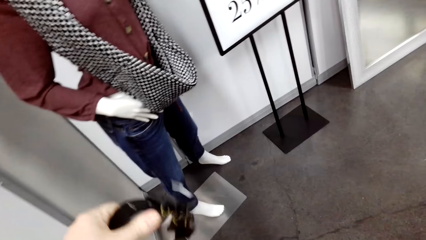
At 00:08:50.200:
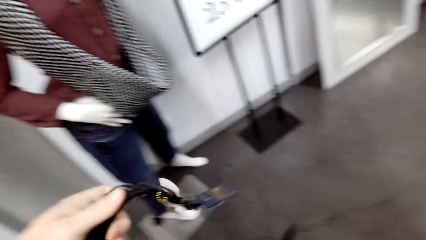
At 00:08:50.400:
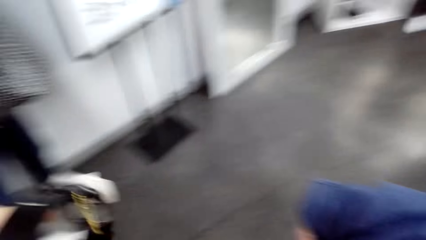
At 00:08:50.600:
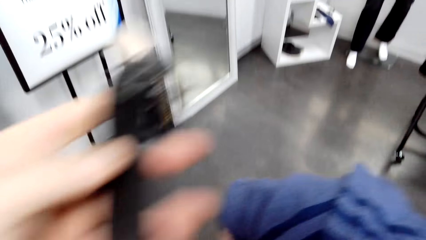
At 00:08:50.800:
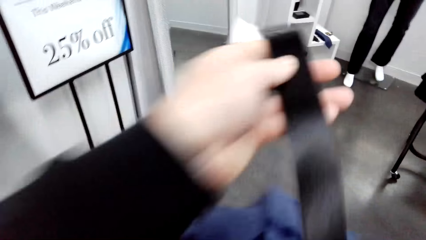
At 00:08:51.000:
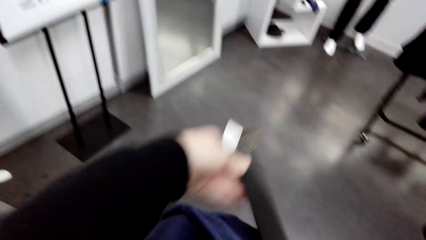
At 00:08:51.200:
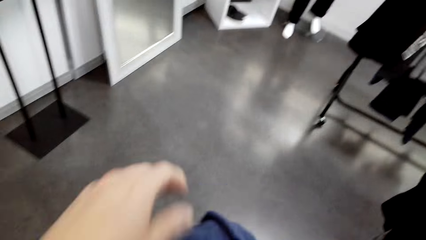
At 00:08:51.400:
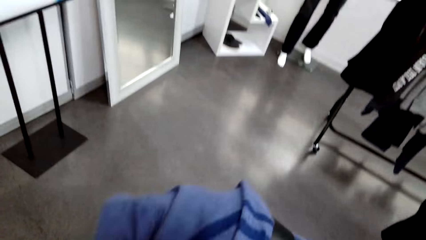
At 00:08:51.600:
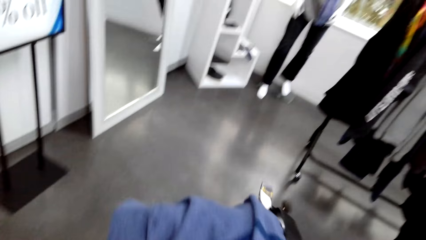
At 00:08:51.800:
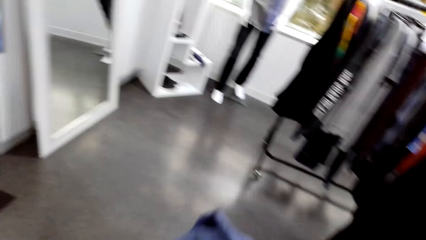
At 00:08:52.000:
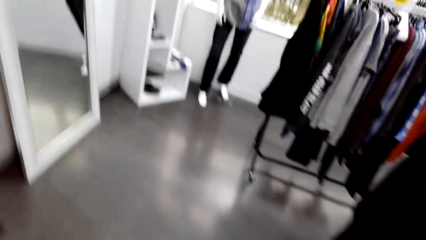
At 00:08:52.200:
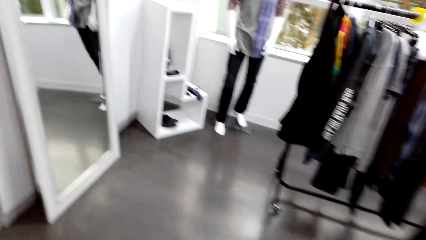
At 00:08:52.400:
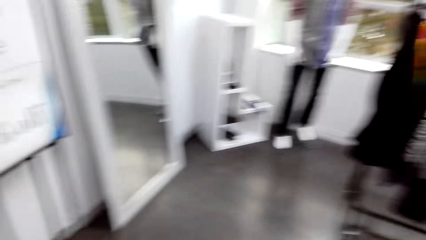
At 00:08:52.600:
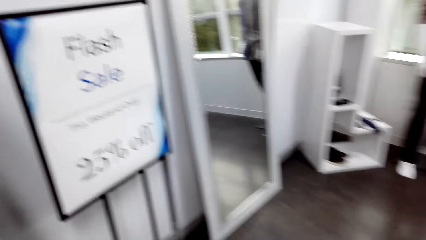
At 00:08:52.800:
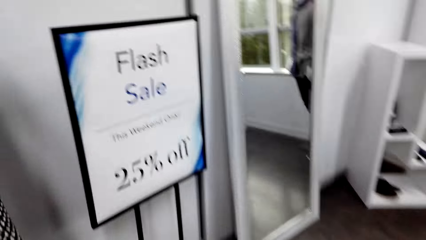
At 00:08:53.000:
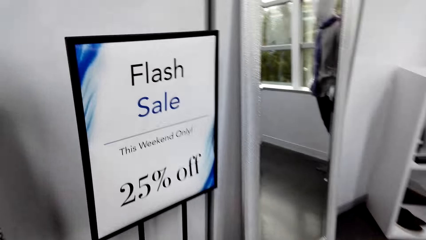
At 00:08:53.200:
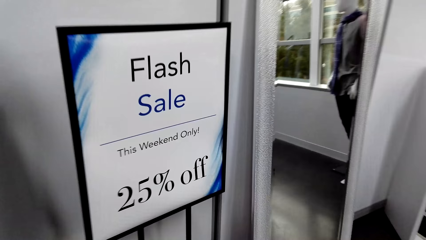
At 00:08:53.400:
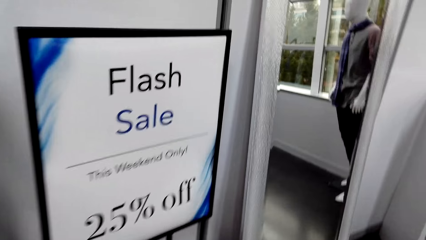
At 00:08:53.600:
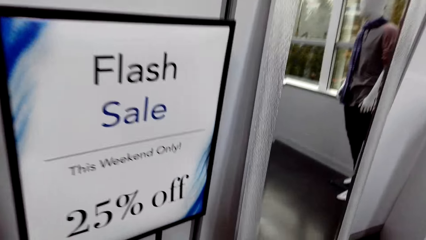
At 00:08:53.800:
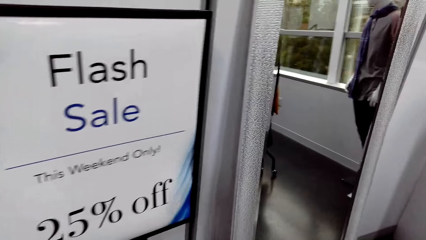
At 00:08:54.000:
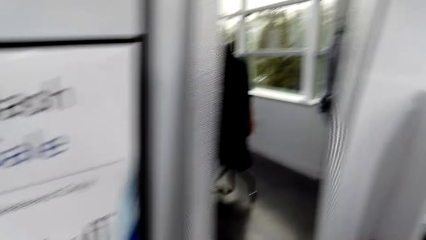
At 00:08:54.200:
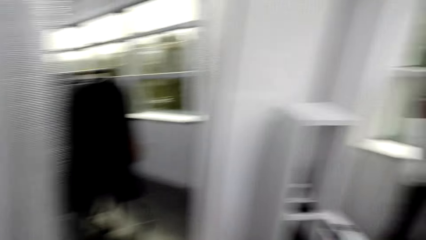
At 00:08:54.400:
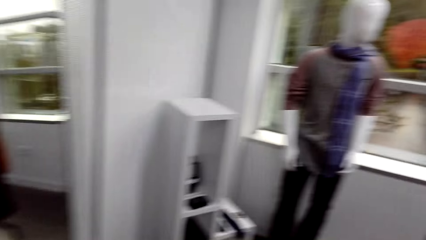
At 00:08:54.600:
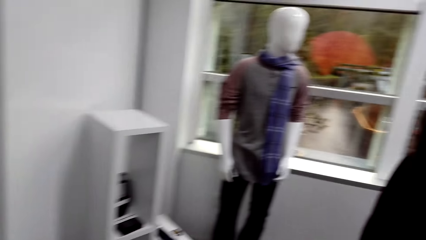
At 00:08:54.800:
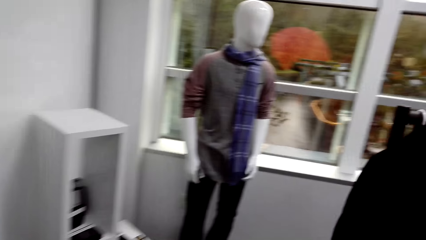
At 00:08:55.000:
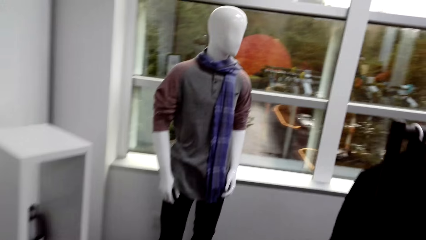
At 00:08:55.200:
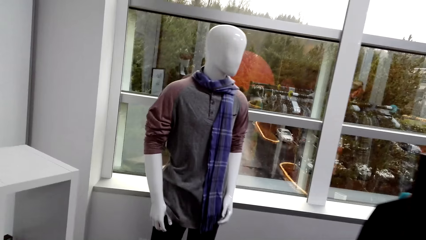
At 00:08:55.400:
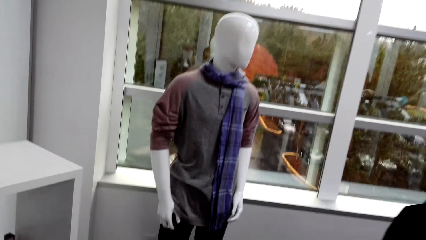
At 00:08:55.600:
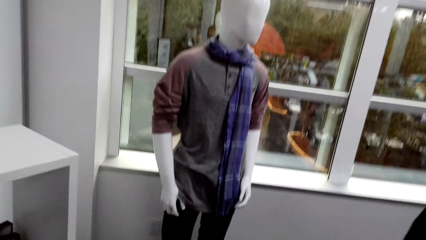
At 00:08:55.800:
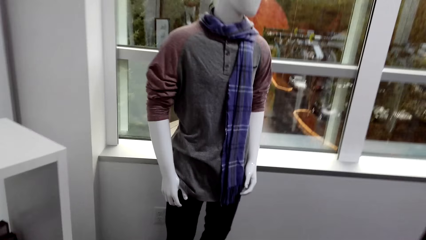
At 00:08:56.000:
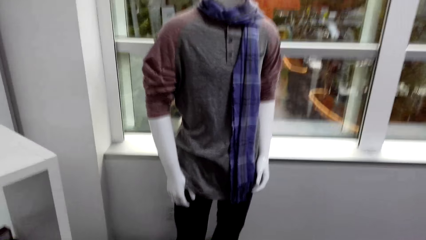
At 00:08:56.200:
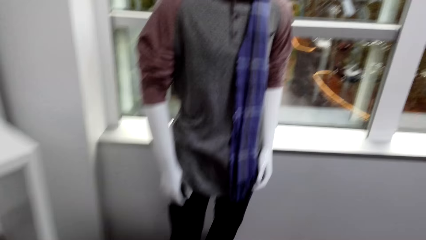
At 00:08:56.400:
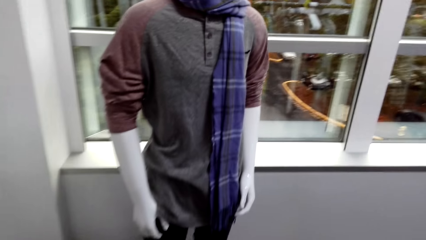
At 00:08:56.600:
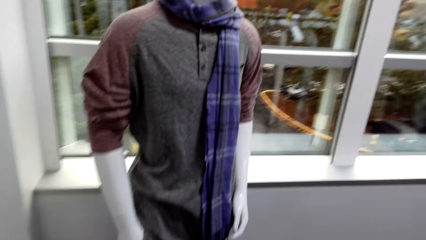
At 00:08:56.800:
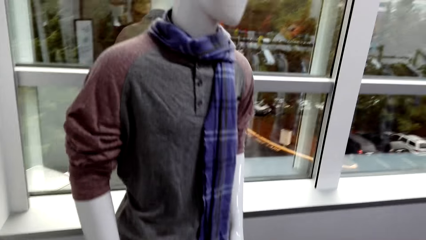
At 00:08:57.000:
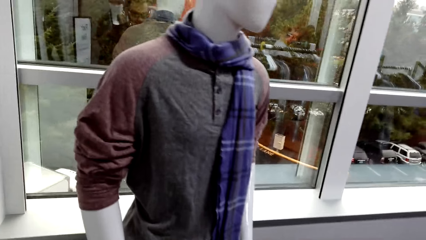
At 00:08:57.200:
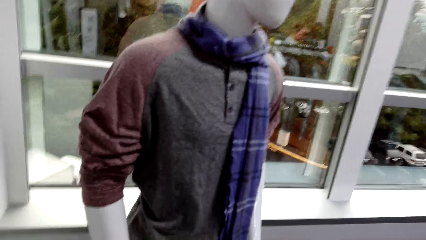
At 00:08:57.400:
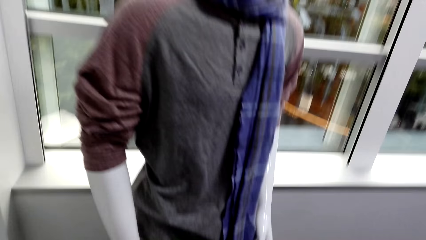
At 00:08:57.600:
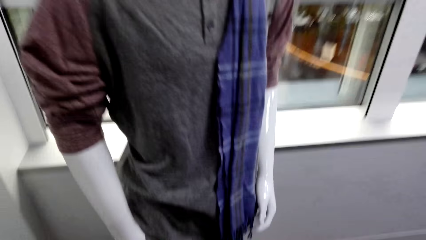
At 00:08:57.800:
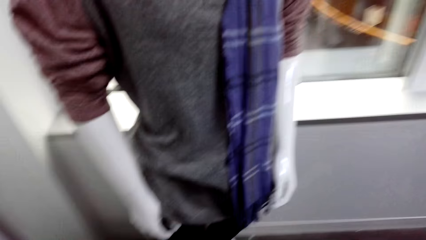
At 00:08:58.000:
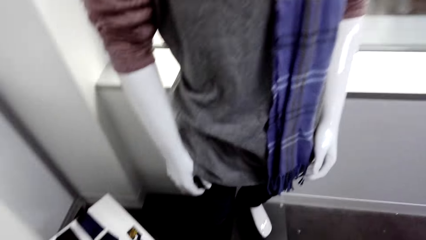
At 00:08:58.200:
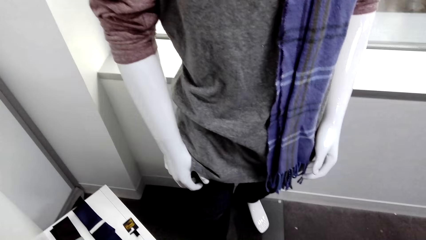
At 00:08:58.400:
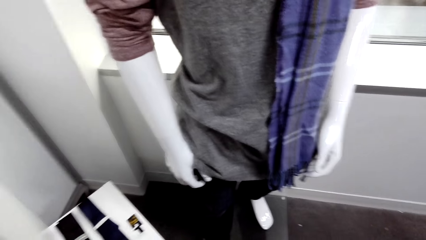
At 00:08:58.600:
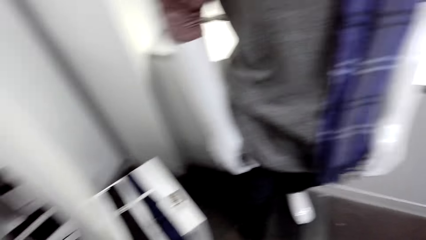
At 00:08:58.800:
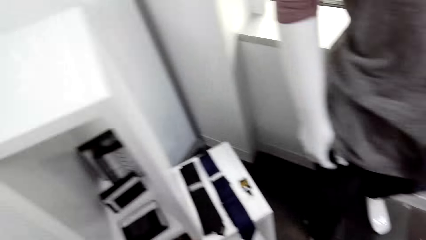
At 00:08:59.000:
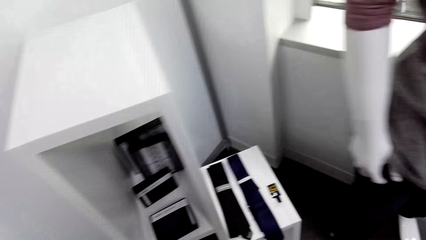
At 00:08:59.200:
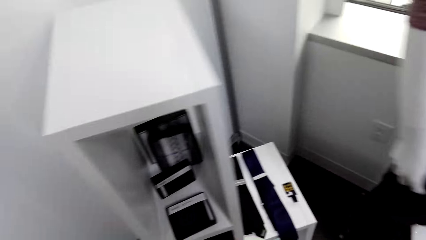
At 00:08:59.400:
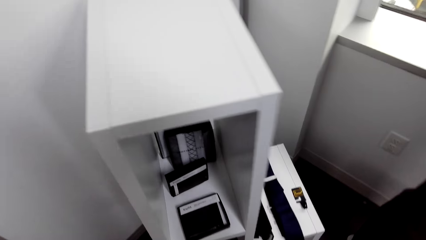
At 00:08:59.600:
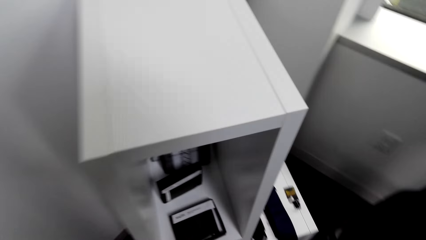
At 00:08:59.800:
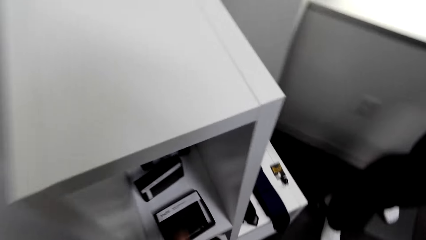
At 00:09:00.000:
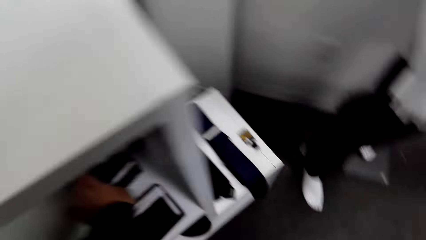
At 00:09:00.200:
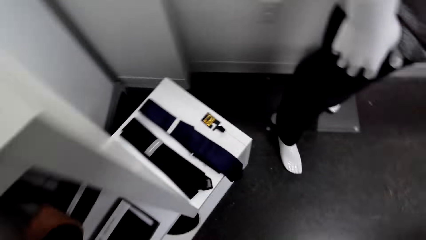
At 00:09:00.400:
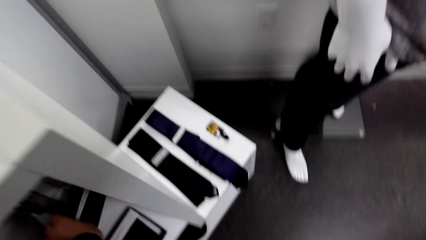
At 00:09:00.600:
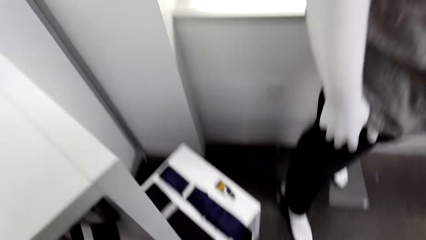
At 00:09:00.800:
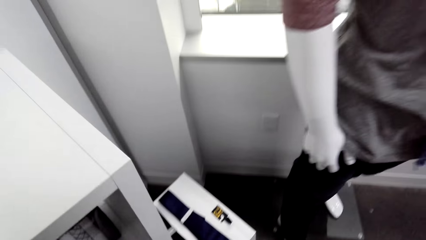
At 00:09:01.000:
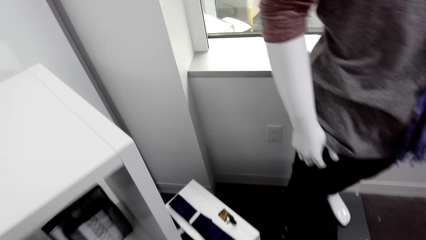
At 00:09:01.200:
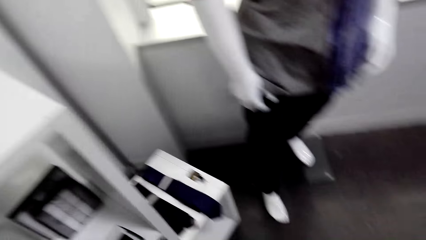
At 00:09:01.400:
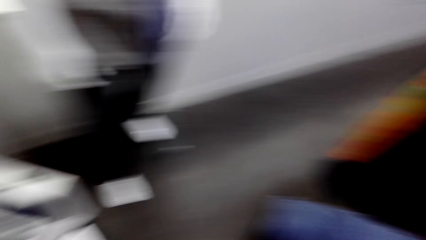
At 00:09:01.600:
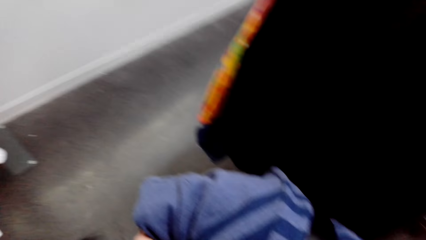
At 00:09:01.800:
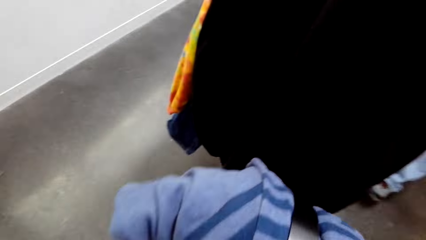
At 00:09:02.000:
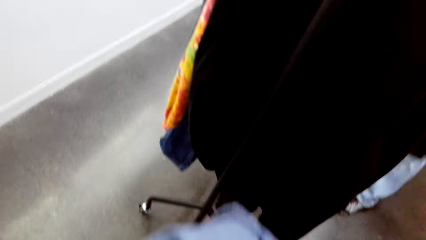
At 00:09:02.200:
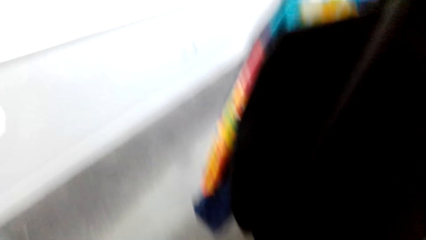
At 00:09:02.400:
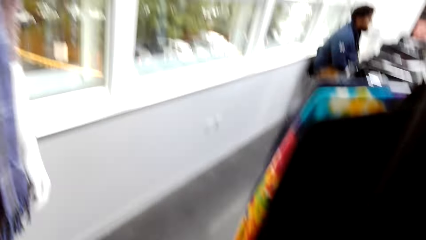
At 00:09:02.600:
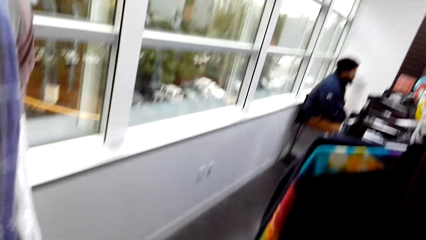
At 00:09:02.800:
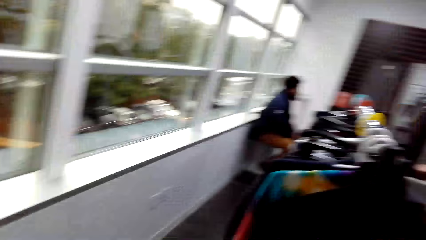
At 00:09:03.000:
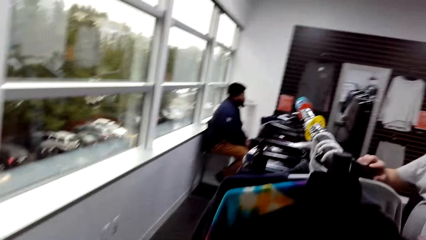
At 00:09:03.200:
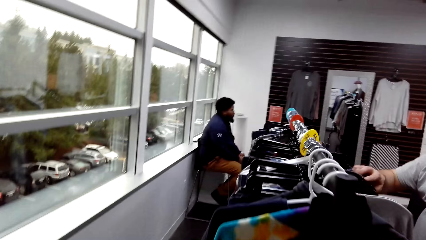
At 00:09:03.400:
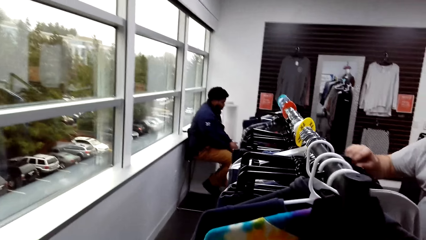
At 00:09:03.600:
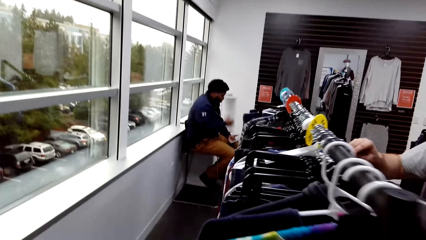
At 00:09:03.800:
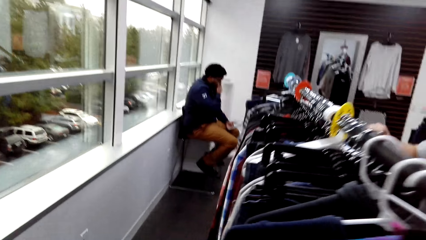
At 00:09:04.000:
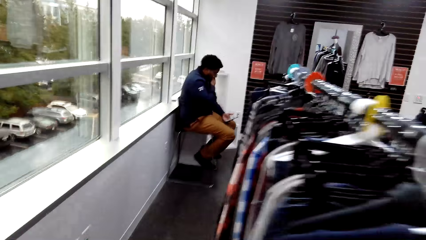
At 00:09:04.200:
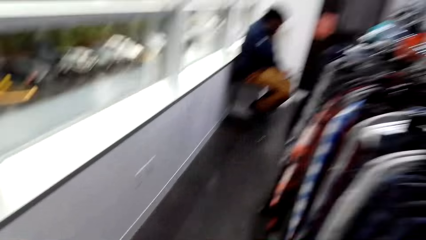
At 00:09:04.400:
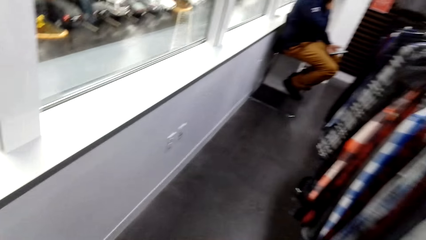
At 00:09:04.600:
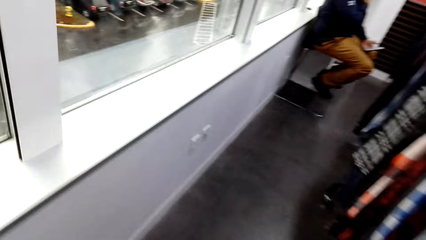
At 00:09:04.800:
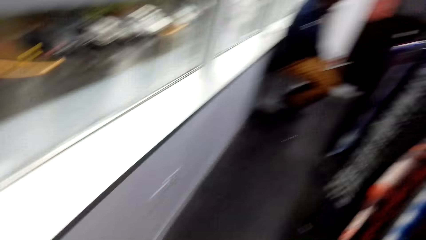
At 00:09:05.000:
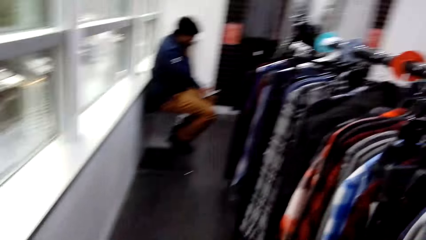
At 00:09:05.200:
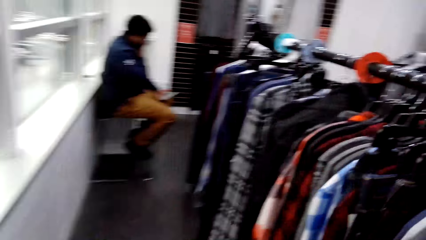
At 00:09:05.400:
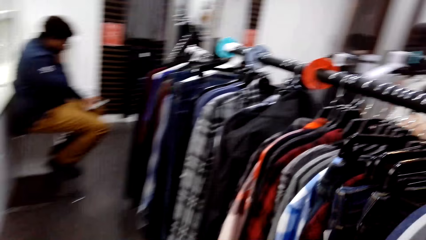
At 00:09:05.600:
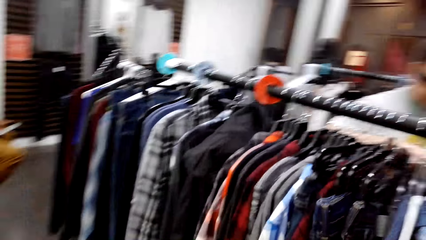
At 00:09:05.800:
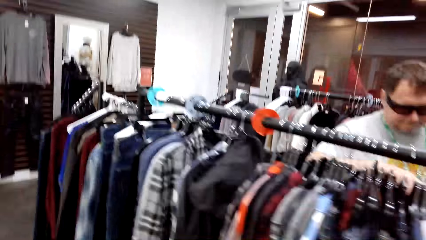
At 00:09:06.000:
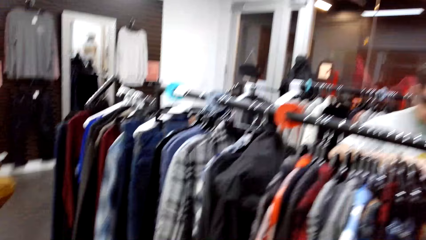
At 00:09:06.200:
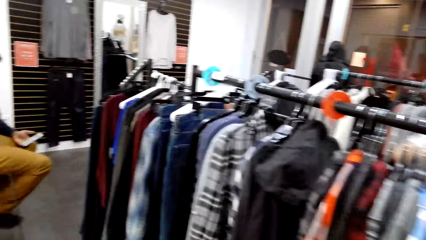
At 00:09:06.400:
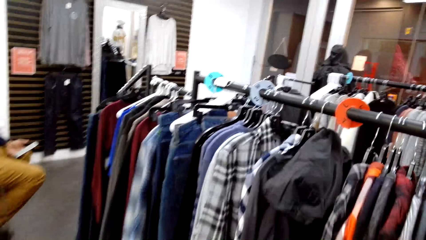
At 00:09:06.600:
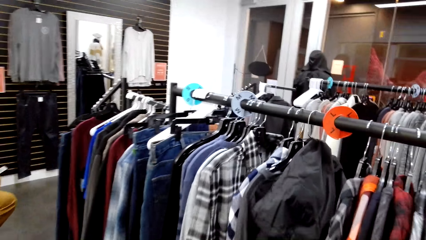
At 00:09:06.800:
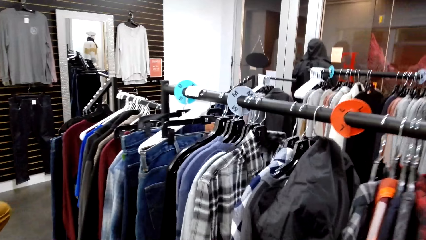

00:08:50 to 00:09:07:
The camera wearer folds the belt. They walk around the compound. They do something. They position a tie pack from a cabinet stand in the room. They turn around. They walk along the clothes rack. A man uses a phone in the room. Another man picks clothes on the clothes rack. The camera wearer walks around the boutique.
